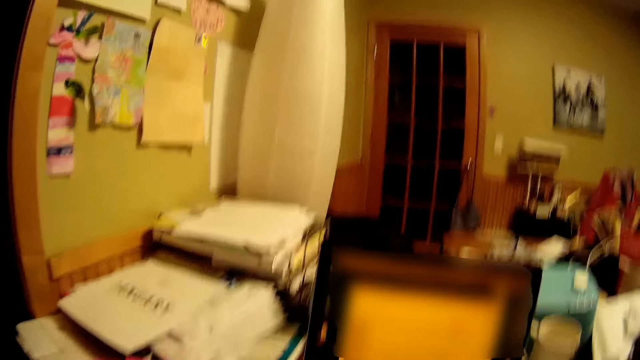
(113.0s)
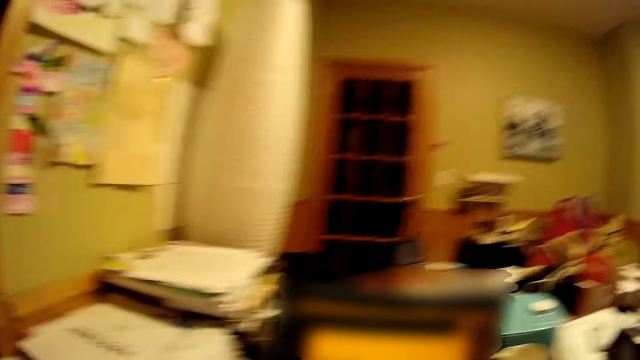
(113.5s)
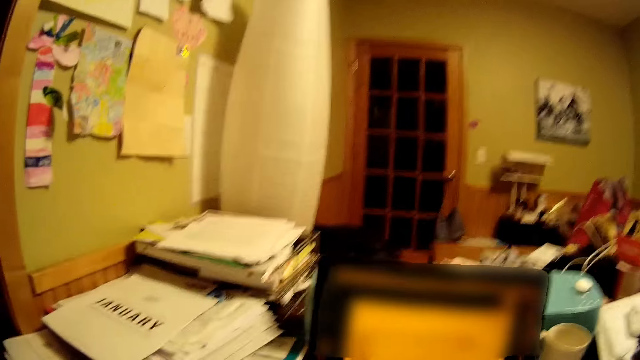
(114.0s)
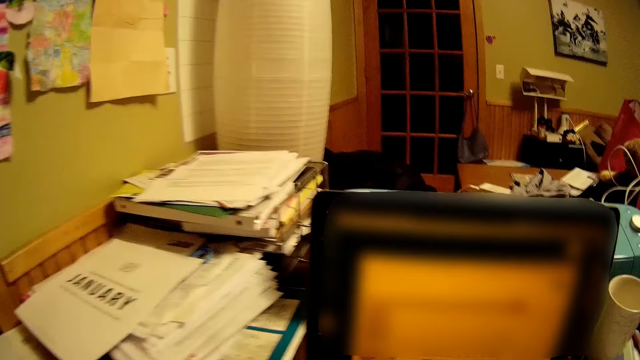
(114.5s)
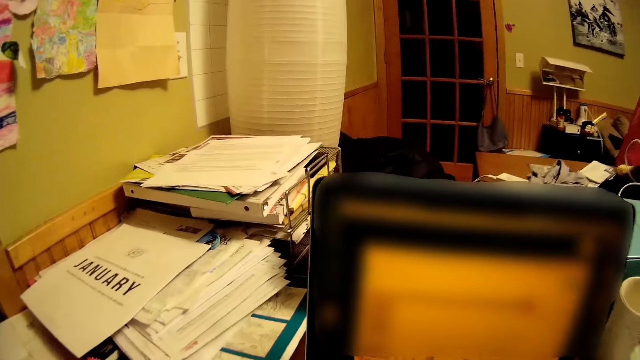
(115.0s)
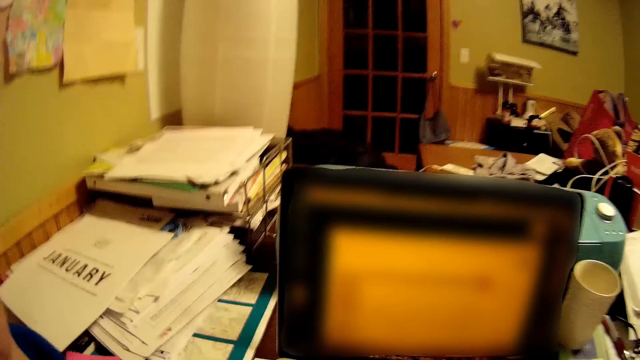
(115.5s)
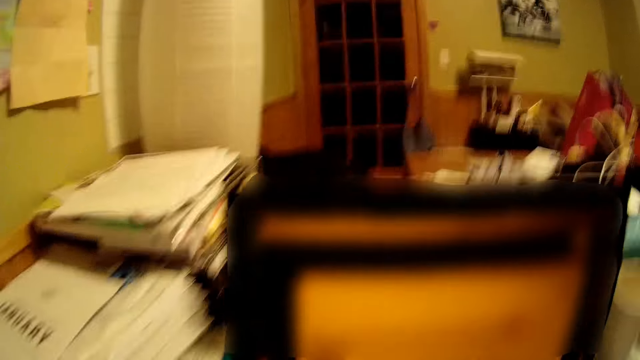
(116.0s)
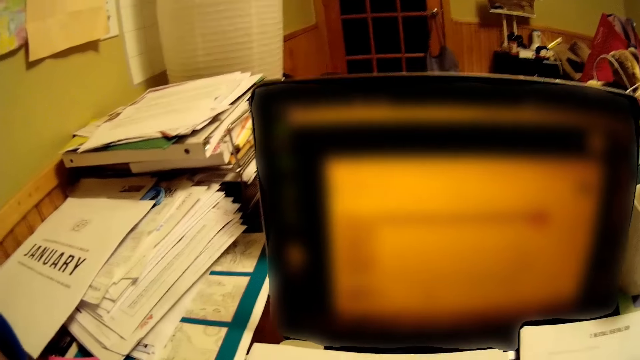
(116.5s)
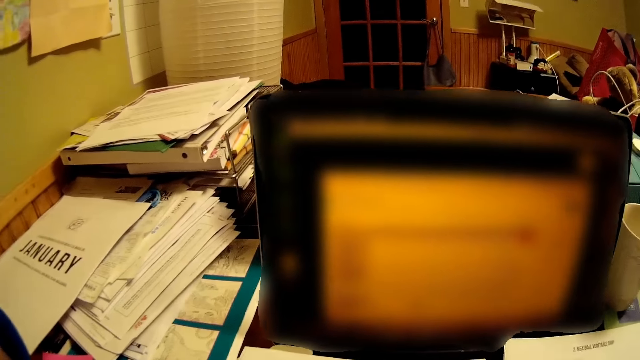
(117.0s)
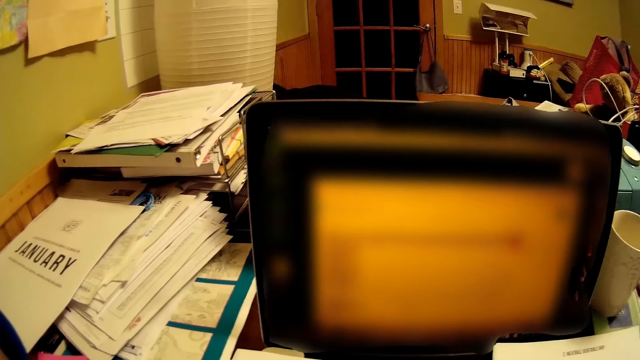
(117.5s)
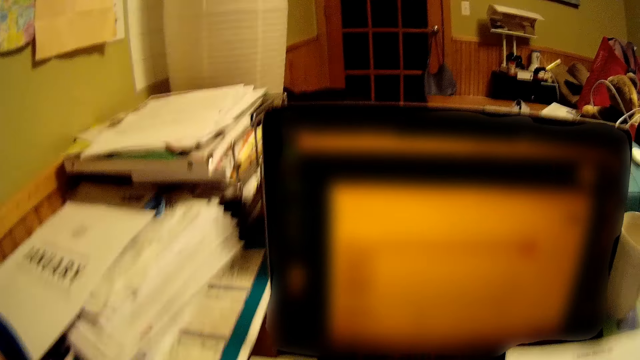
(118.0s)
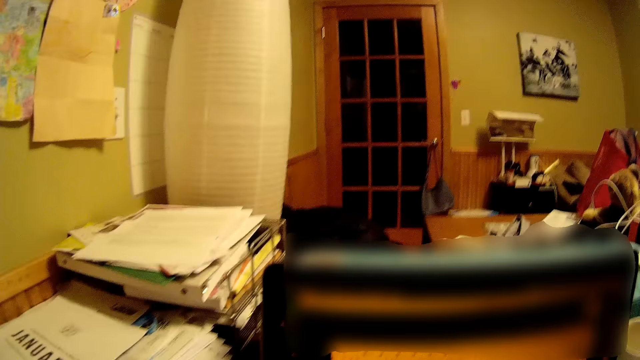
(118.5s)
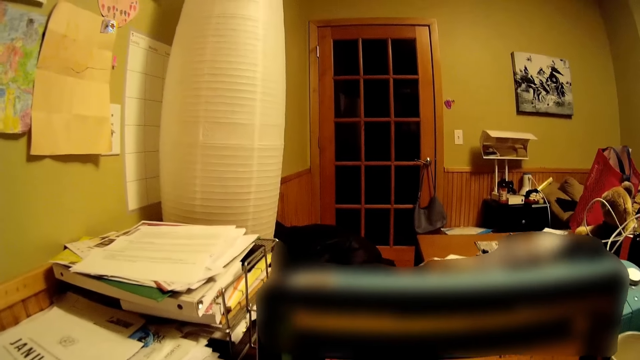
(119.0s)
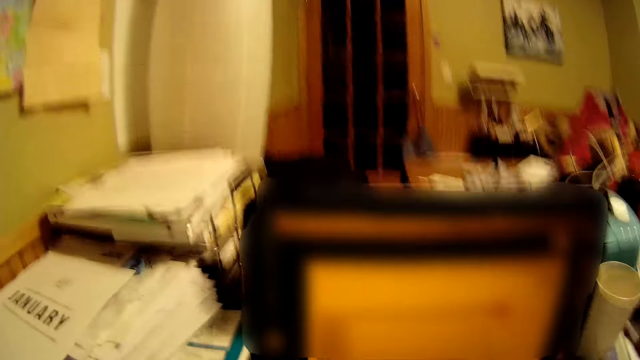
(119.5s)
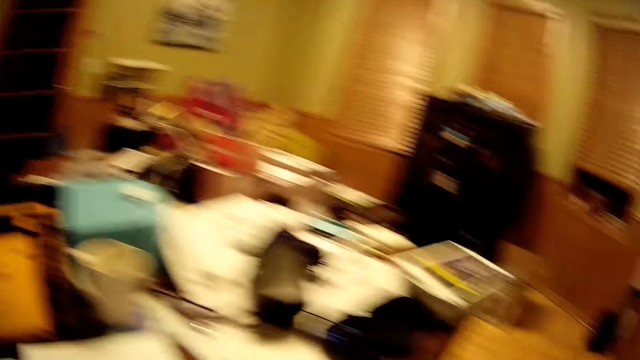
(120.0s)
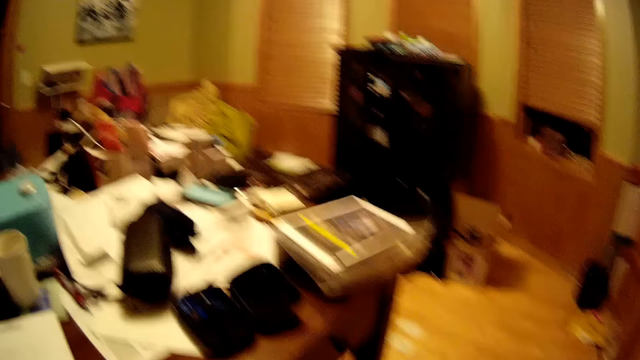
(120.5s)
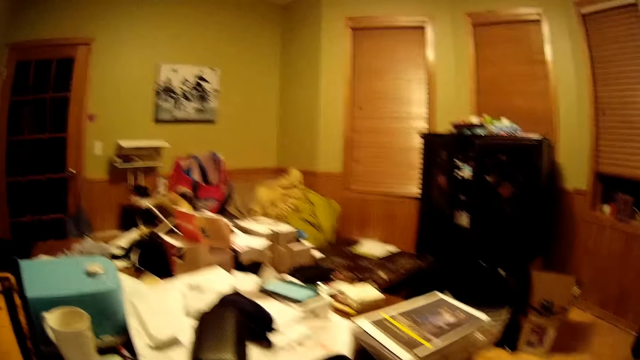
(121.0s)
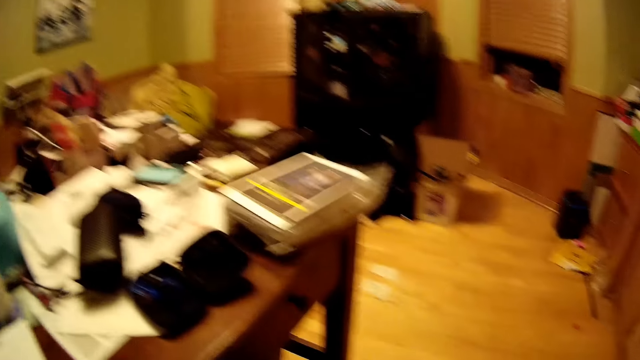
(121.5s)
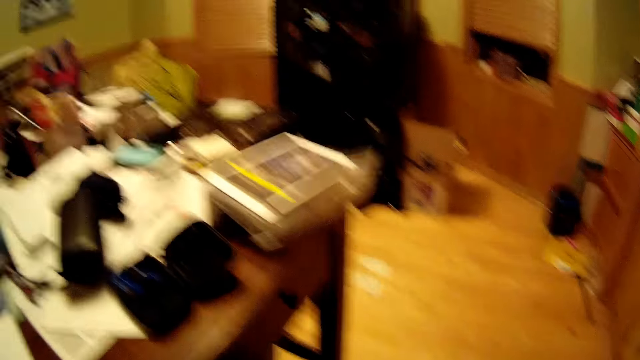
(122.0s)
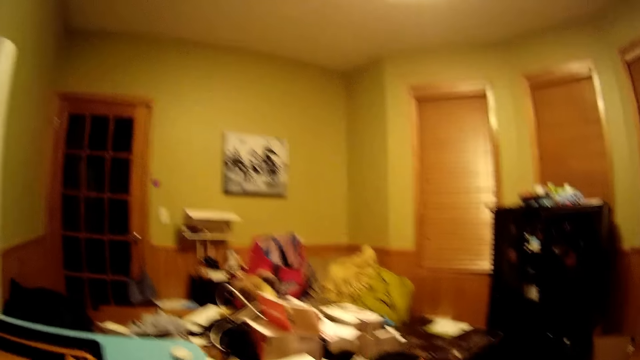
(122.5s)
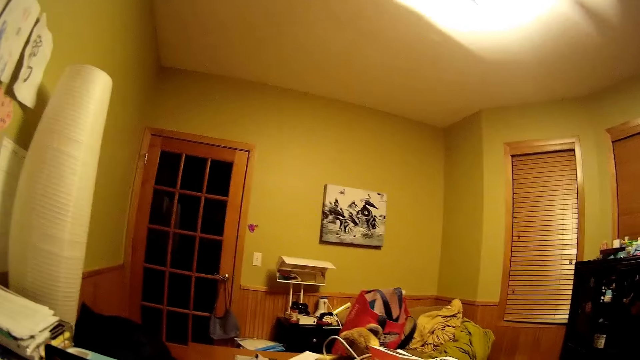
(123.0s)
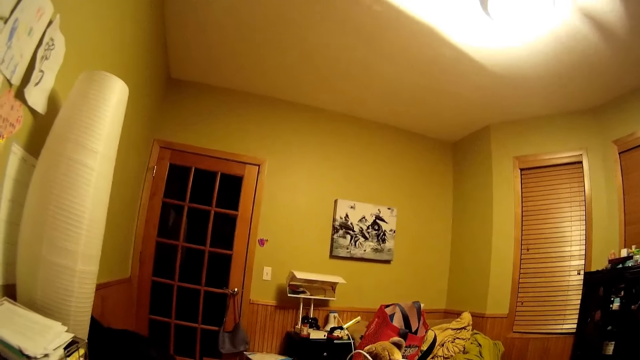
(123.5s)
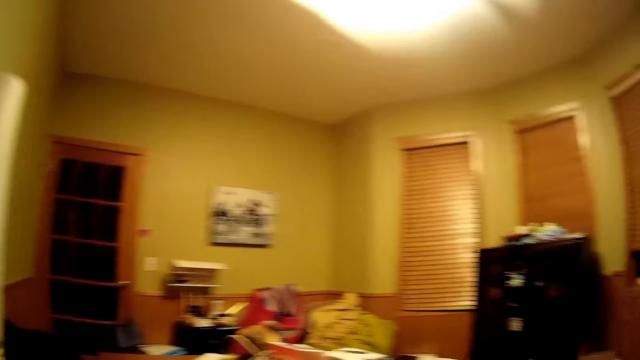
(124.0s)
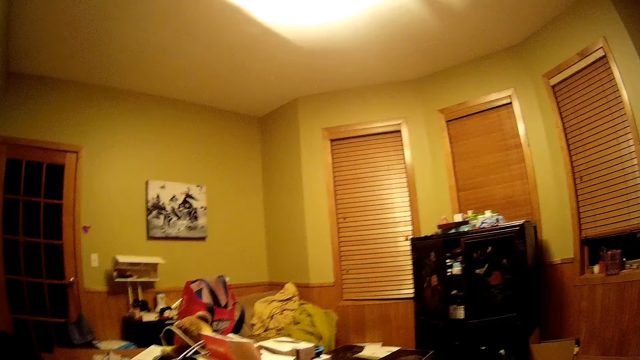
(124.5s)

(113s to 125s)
The camera wearer stares at the room.

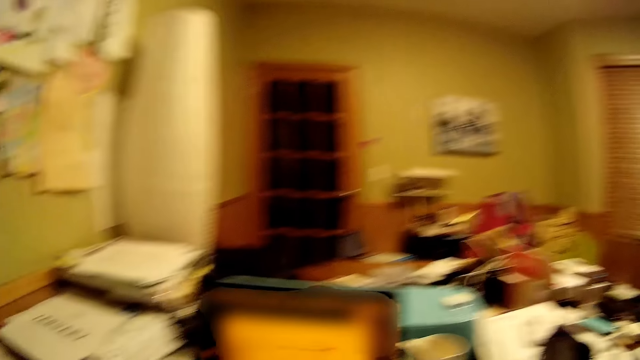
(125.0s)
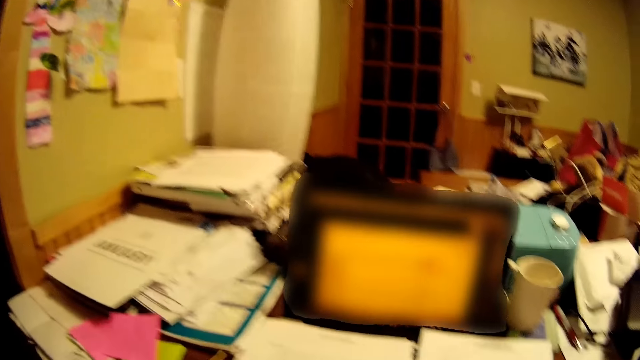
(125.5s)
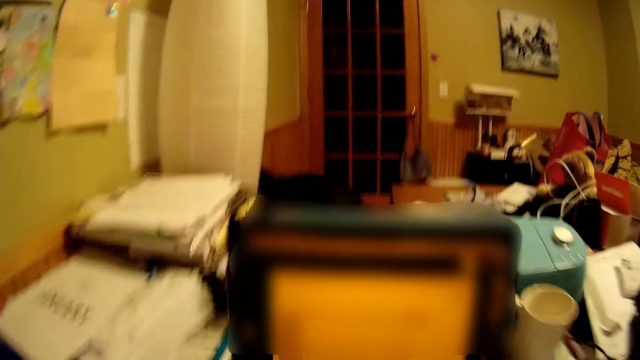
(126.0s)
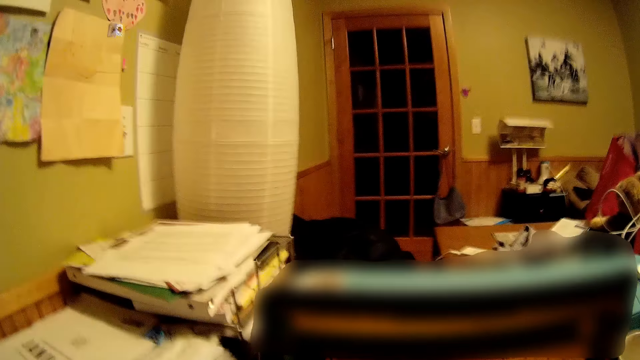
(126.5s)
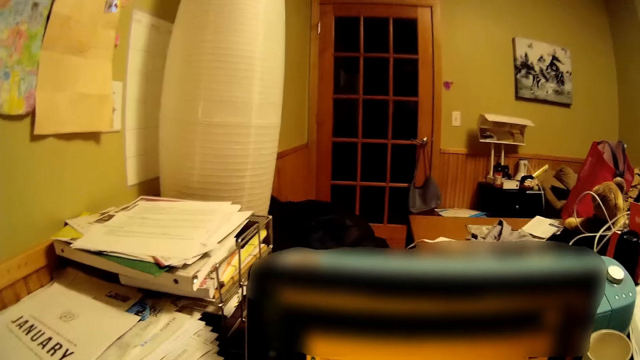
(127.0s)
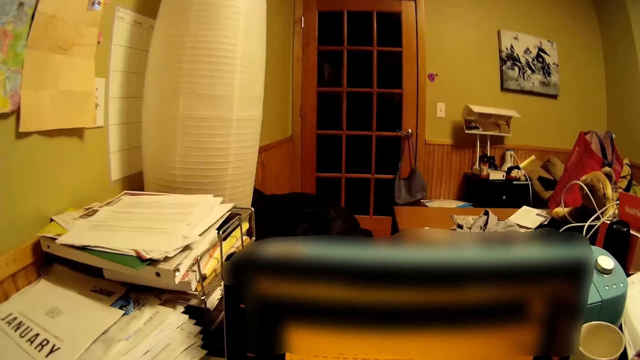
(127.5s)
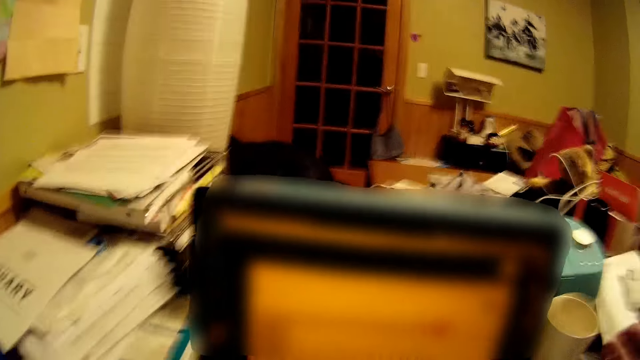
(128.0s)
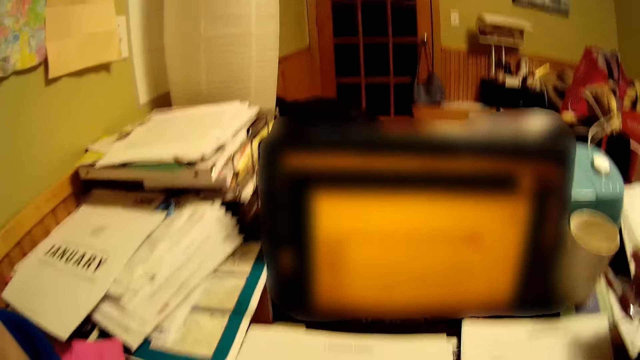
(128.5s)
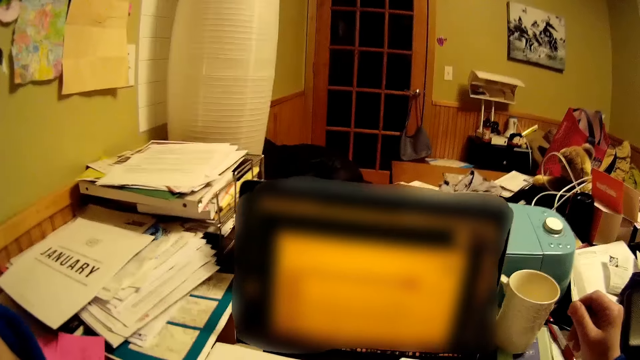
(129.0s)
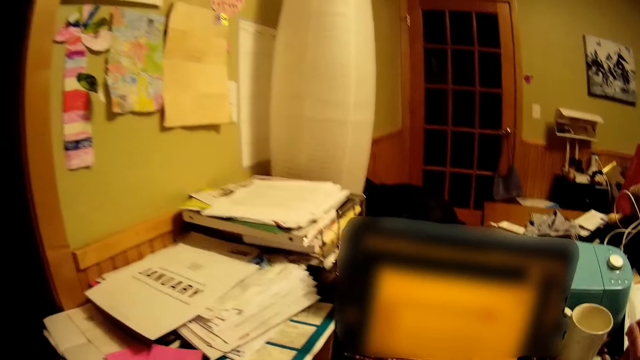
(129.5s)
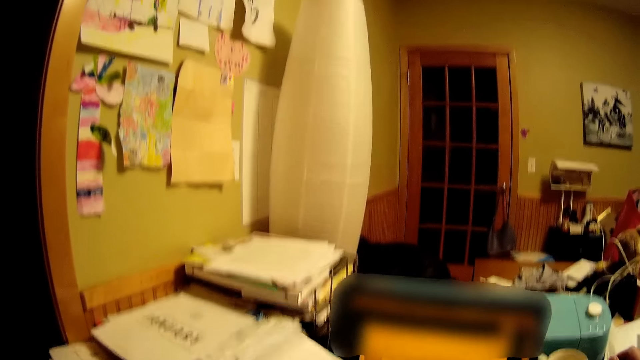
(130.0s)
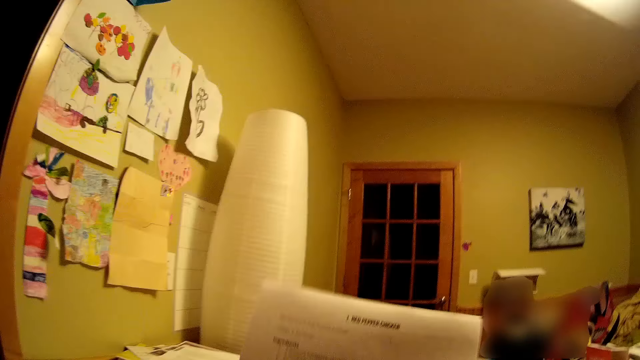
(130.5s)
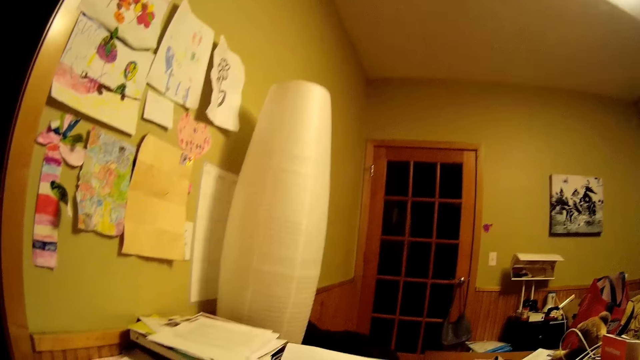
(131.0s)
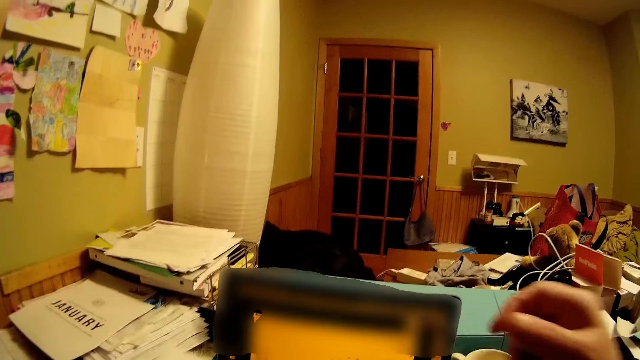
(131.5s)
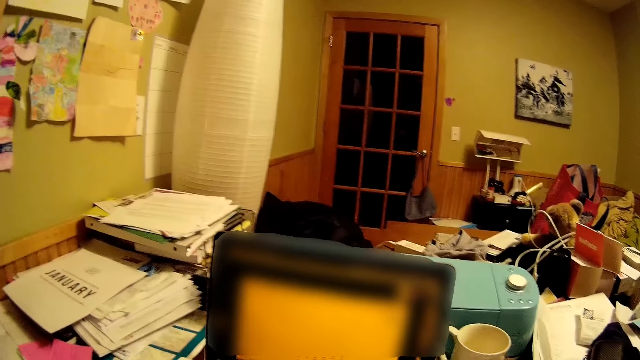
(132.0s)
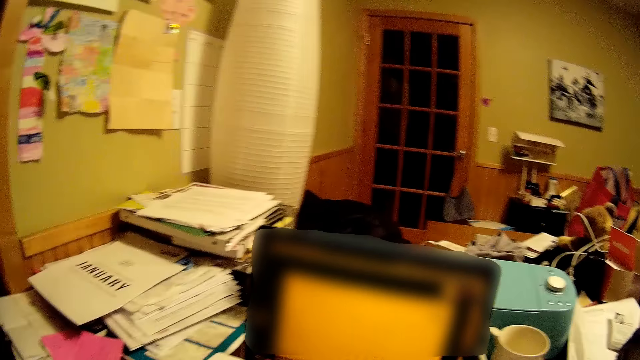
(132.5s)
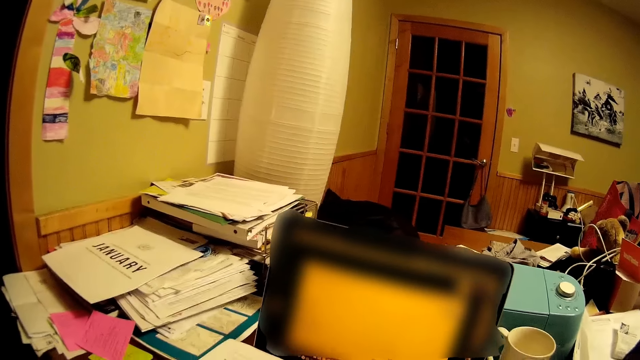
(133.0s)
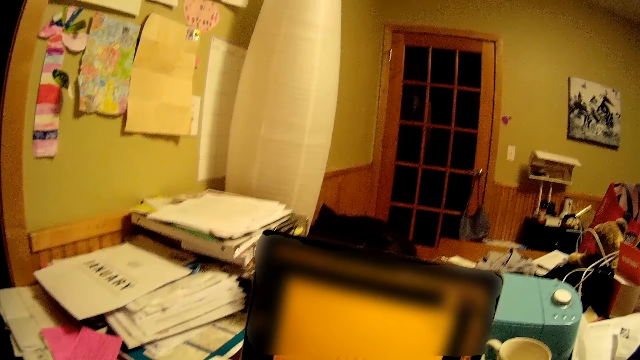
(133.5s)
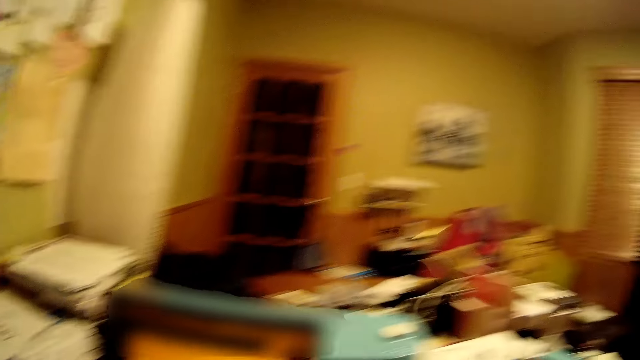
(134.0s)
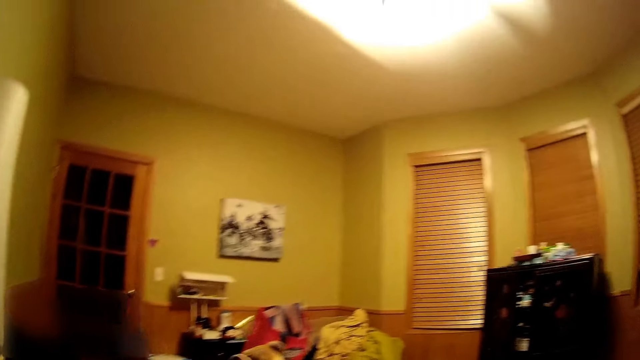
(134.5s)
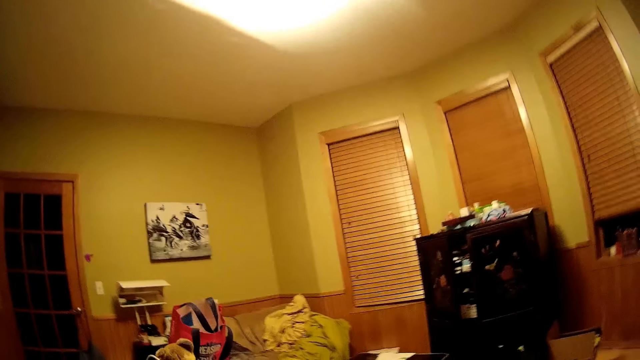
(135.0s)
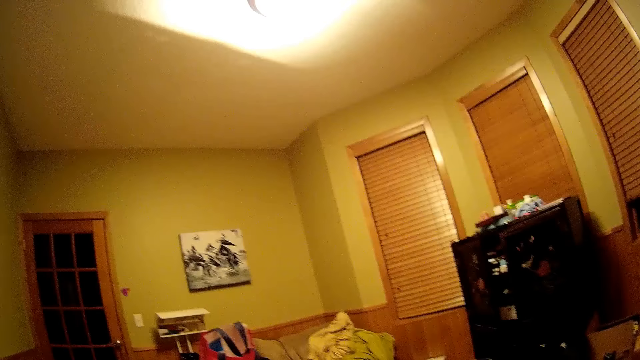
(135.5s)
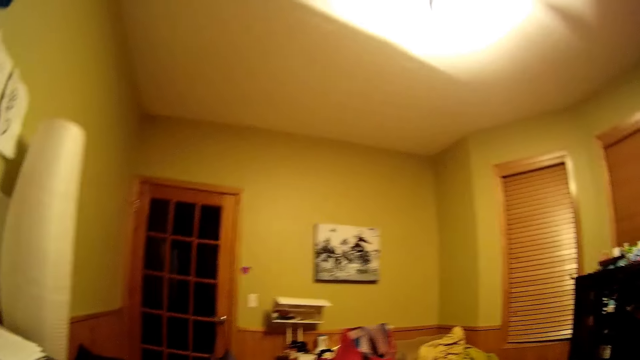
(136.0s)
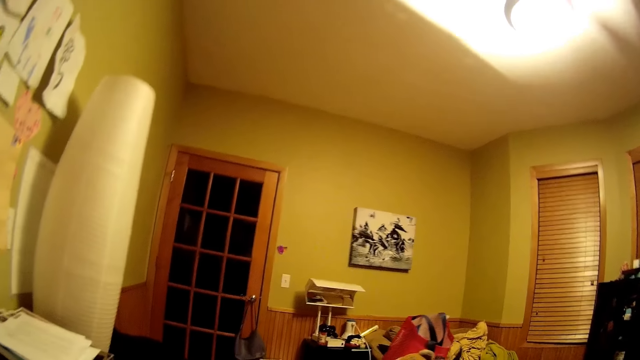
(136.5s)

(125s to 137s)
The camera wearer carries the paper up. They stare at the room.
